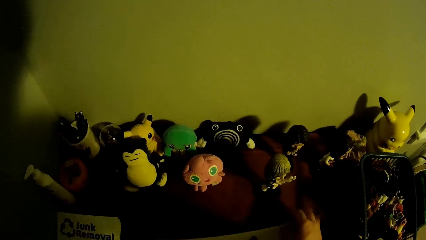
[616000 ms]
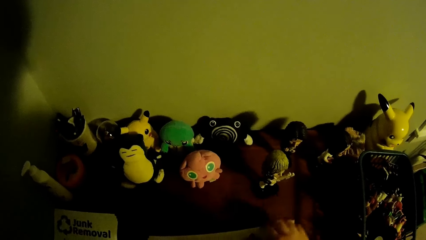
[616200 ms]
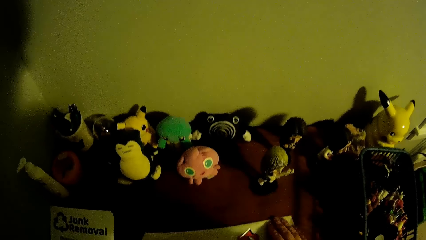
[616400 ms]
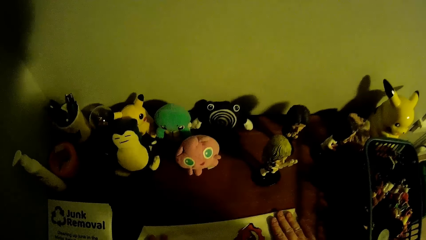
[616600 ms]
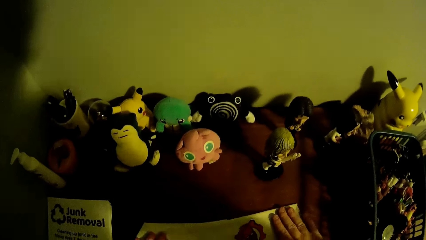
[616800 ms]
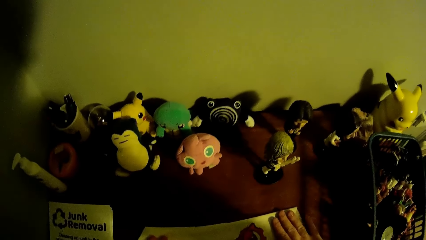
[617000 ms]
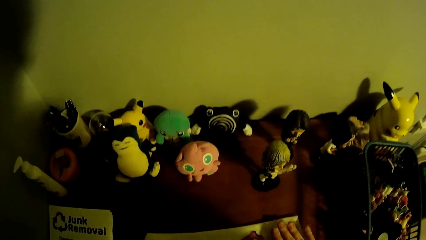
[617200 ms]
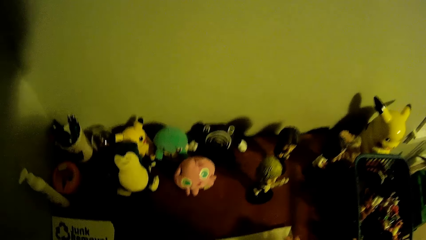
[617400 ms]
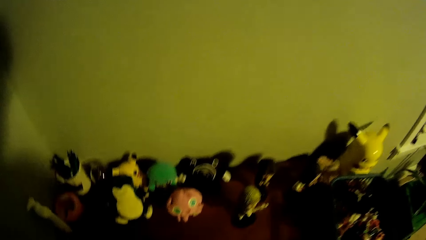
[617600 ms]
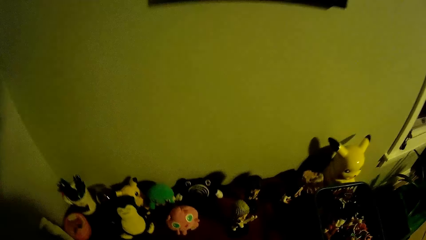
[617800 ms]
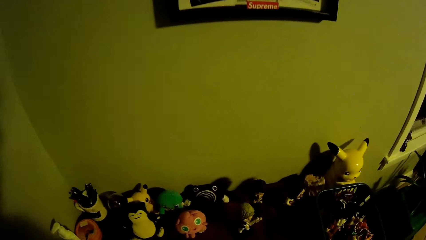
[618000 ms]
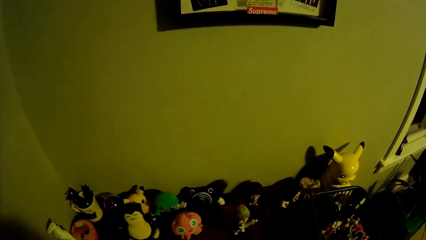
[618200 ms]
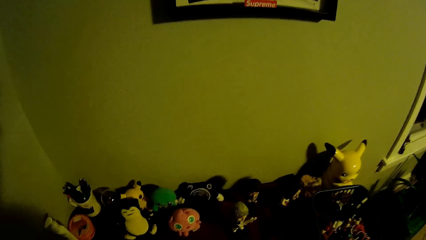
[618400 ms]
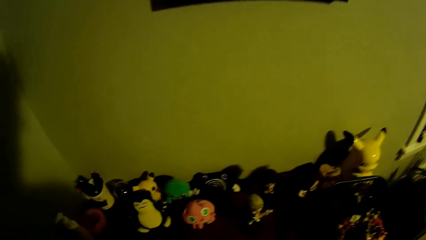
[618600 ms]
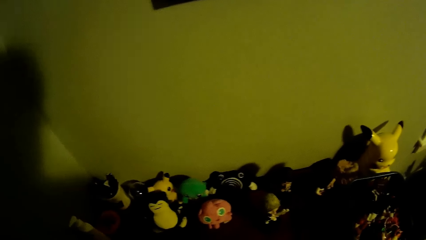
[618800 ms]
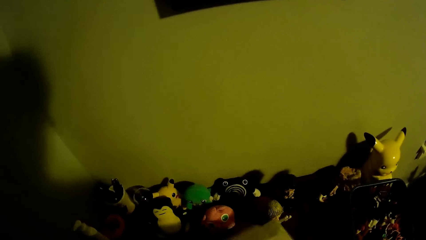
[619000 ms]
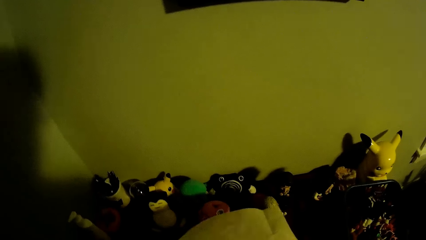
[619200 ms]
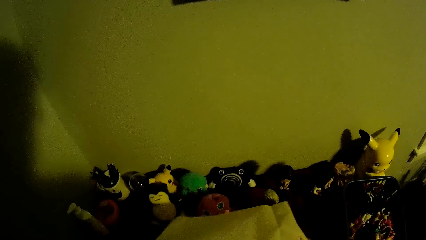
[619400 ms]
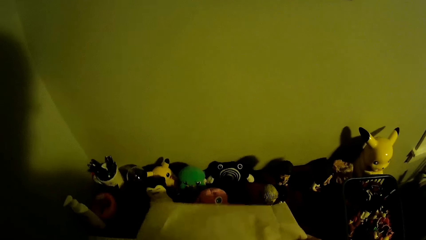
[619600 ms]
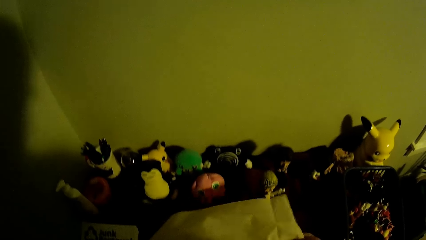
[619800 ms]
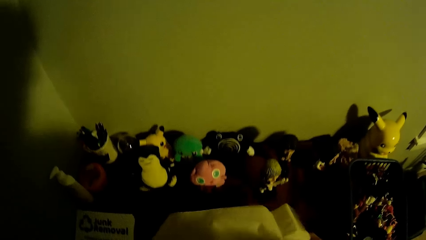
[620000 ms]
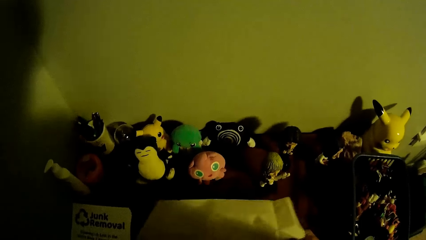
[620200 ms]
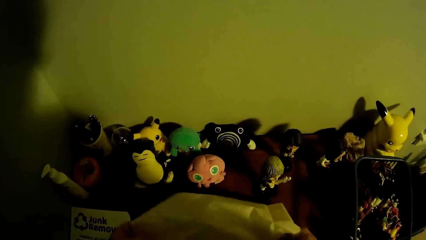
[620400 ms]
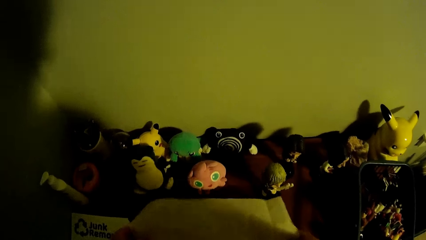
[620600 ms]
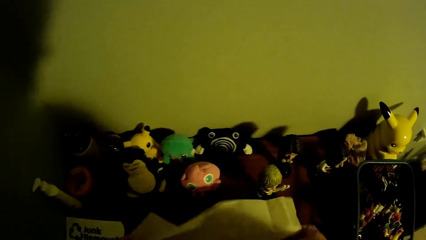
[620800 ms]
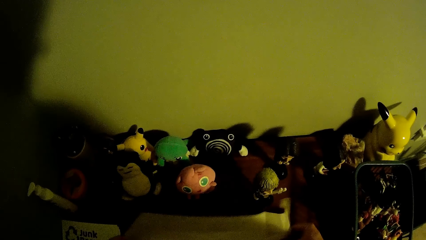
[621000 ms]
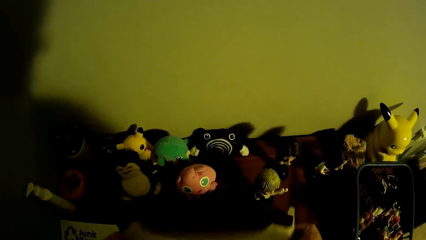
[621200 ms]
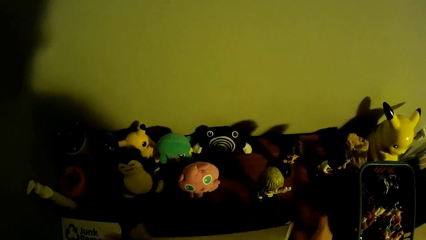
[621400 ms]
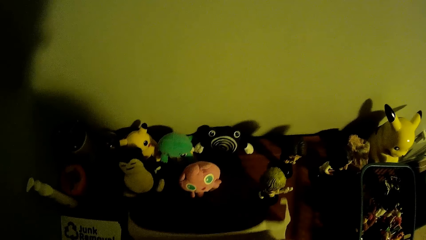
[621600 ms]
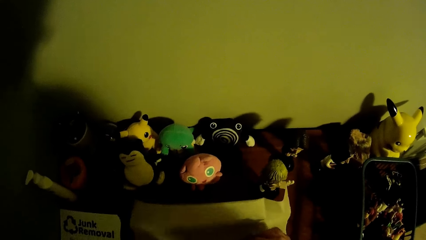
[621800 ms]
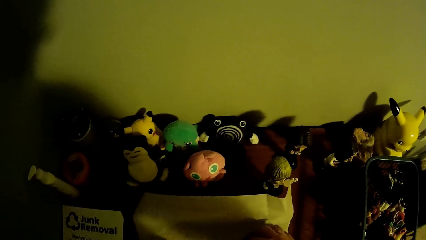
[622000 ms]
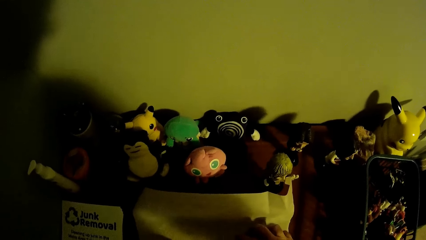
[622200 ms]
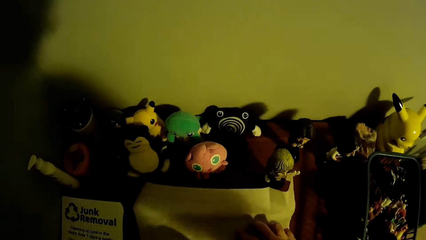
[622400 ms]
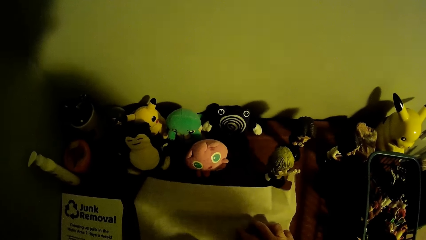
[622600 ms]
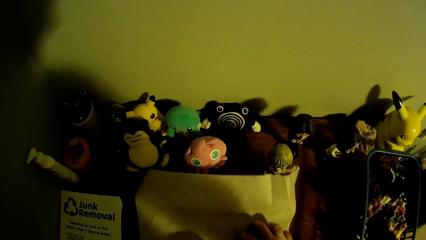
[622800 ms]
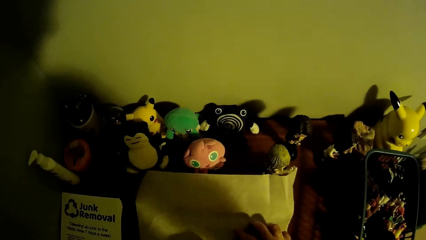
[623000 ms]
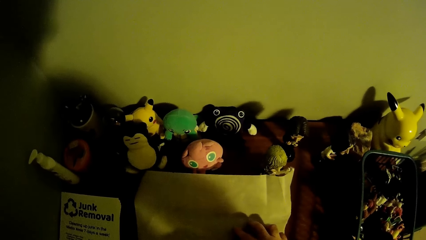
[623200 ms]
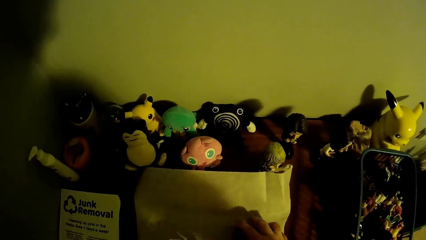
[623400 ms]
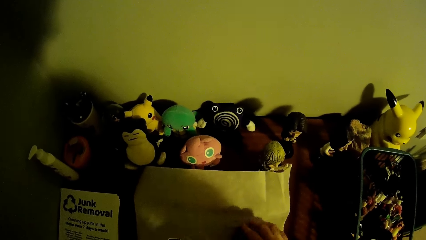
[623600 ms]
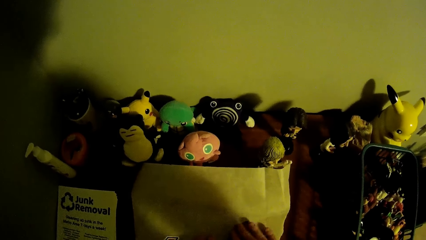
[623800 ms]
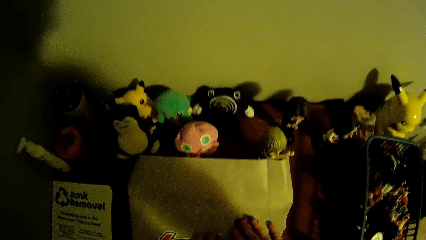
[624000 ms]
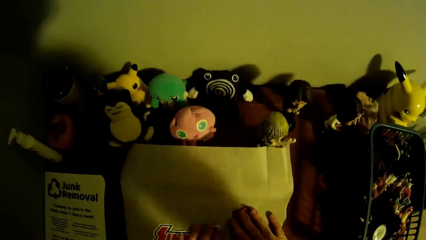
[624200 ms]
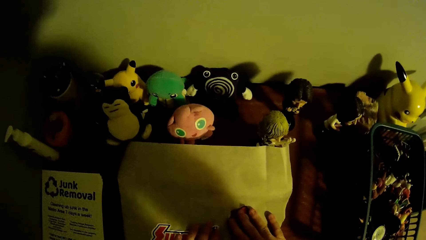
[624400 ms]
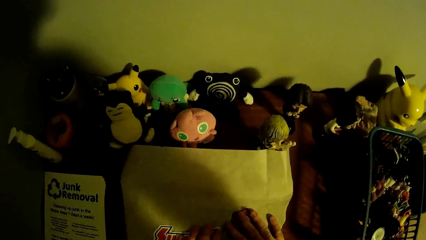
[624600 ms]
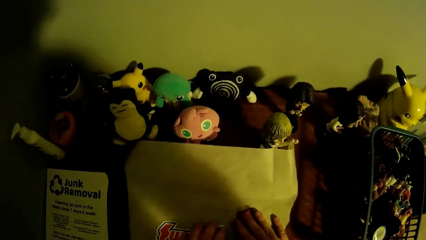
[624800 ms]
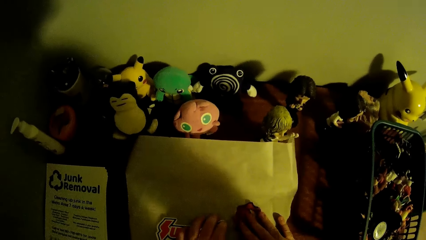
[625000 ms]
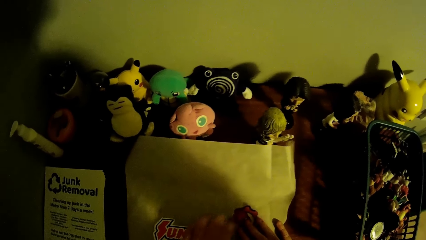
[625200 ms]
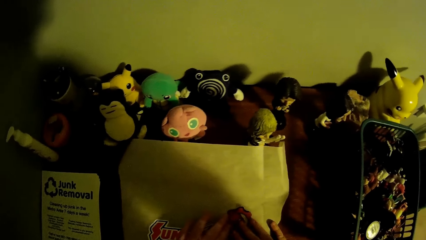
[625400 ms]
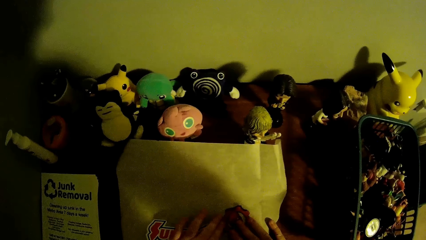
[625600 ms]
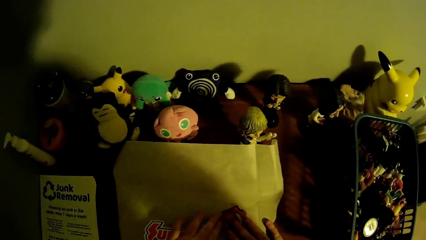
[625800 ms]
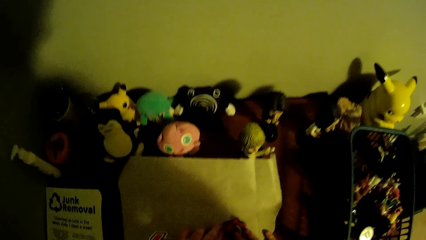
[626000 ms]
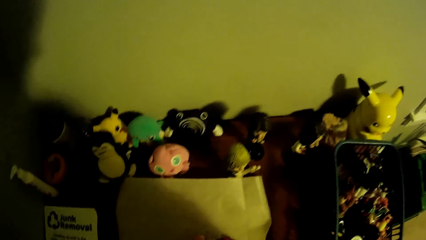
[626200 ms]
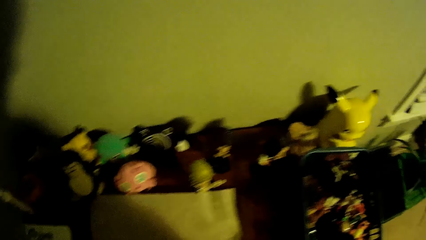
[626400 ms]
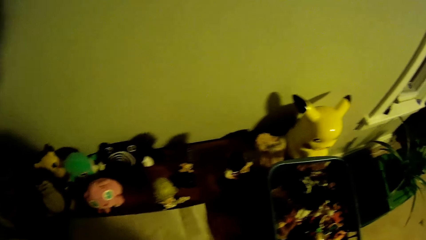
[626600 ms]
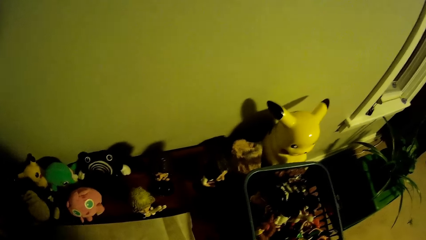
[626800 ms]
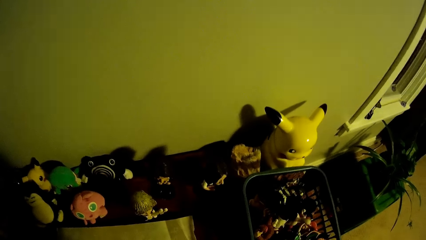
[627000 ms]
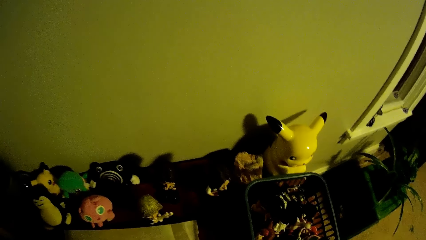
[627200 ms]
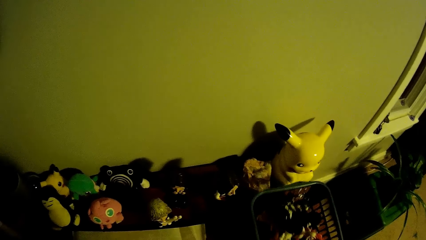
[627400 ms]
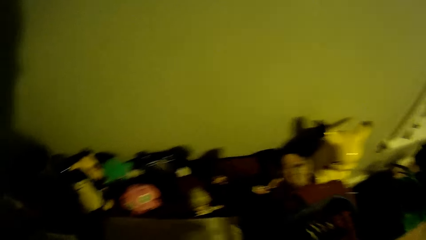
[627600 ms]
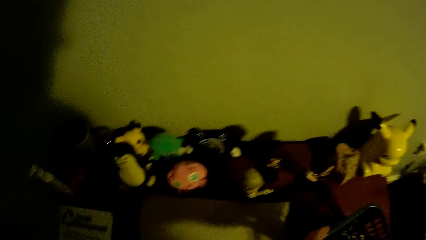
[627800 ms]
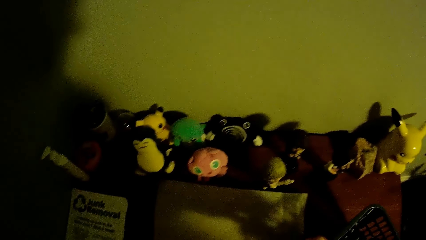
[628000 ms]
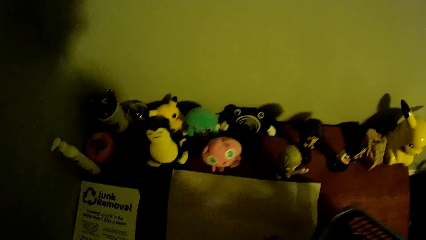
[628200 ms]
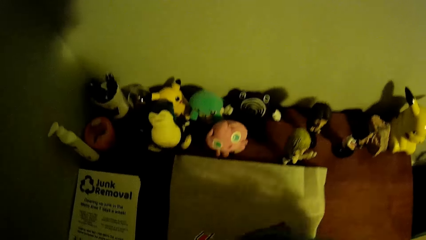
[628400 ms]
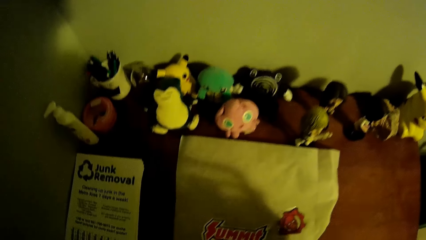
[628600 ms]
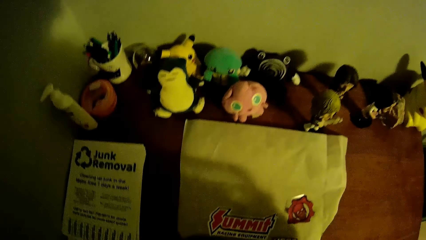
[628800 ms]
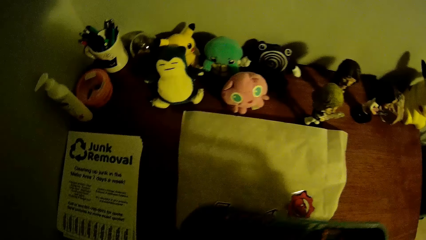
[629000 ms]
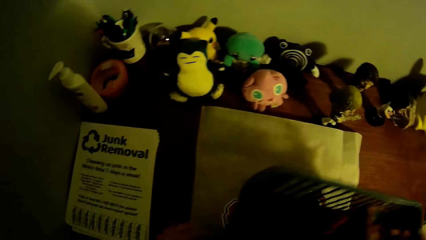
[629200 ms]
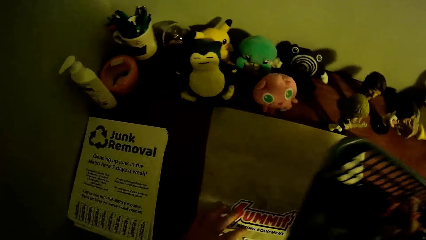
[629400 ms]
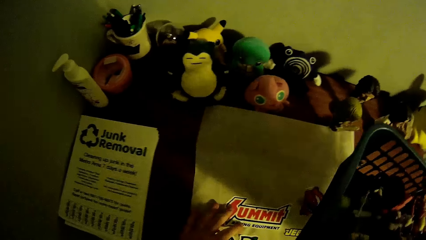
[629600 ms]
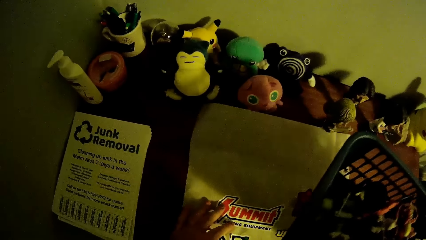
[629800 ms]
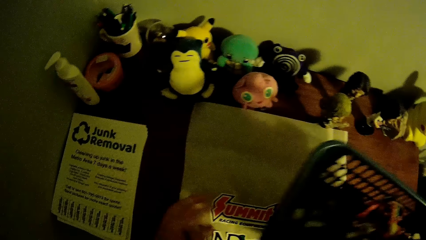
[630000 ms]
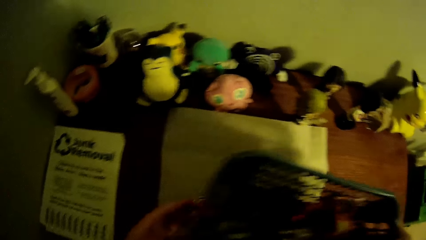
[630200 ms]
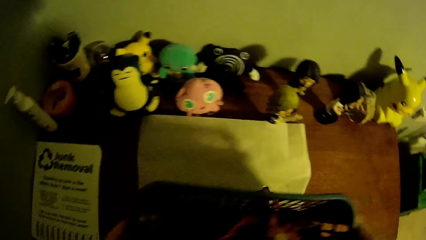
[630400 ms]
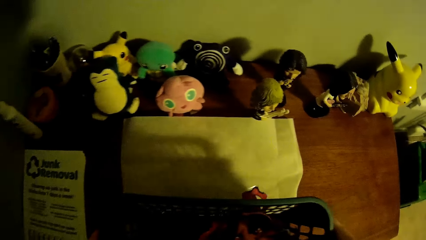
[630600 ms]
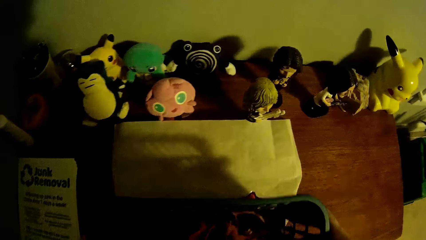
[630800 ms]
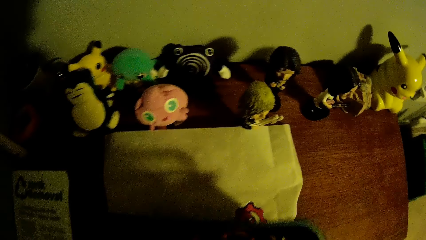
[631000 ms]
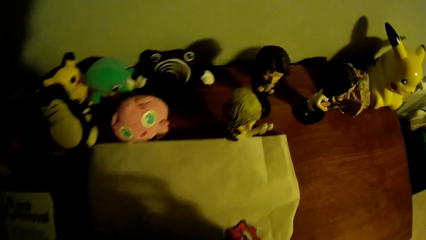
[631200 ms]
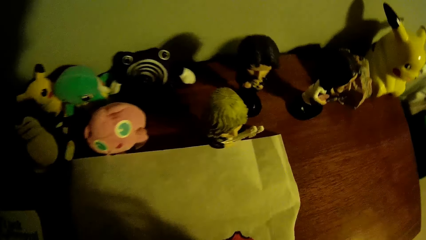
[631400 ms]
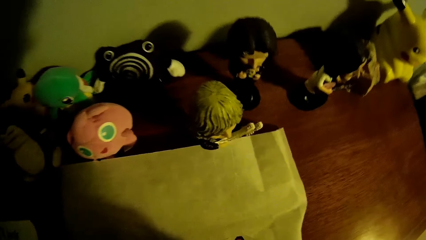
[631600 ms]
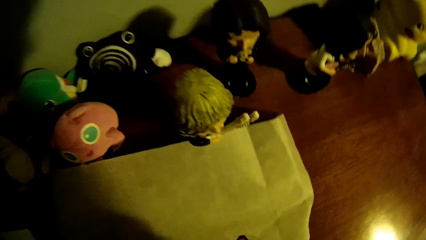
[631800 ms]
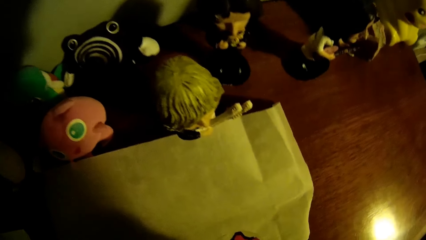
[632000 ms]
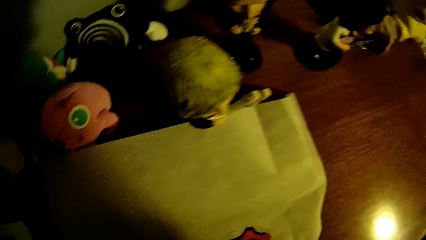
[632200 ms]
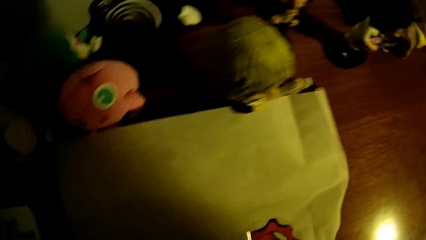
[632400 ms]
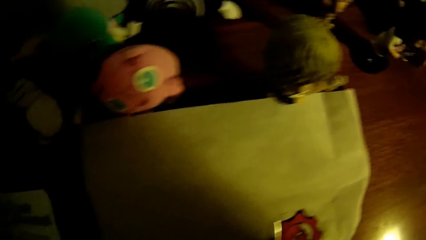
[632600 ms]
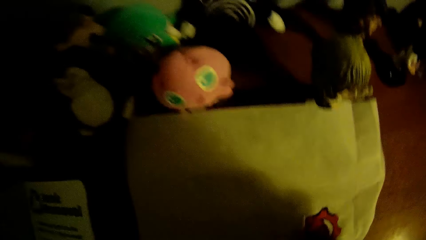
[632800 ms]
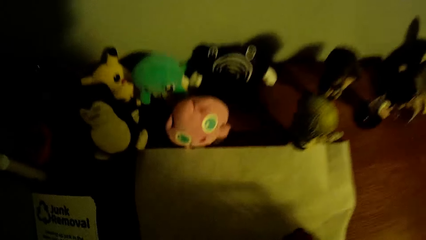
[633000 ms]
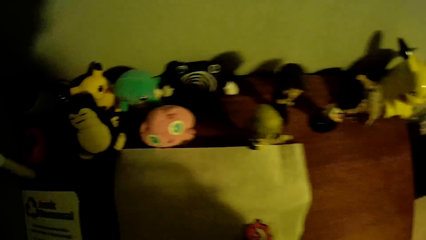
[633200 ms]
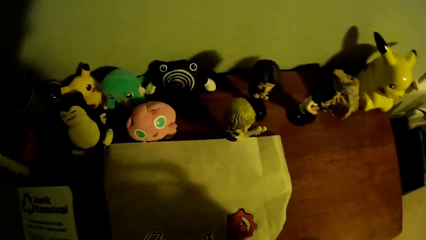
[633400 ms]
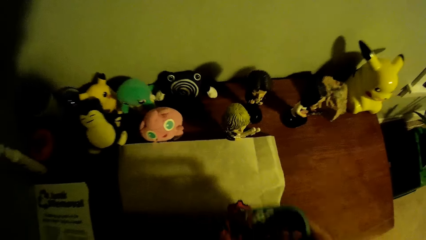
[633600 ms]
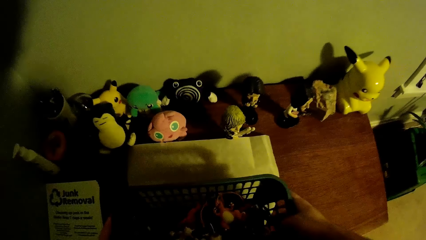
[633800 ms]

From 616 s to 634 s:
The camera wearer spreads the packet or paper on the table. They pick the paper and put the paper on the table. They press the sticker on the paper. They pick the basket. They look at the paper.
